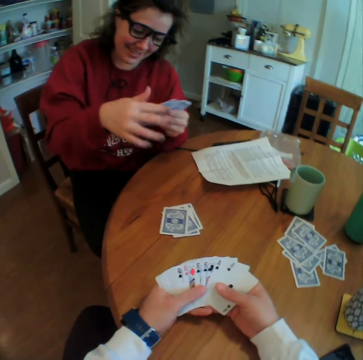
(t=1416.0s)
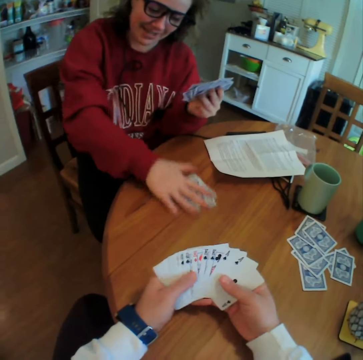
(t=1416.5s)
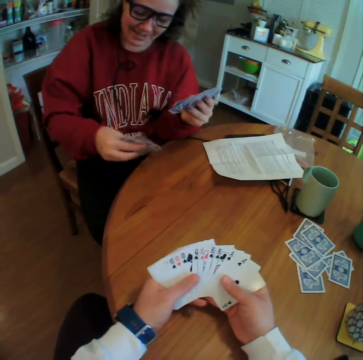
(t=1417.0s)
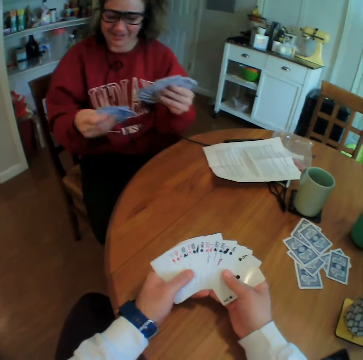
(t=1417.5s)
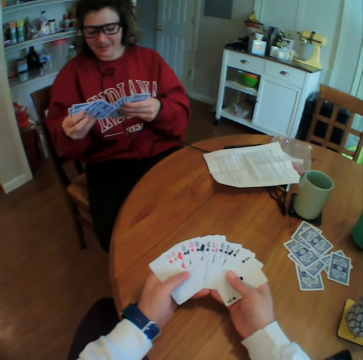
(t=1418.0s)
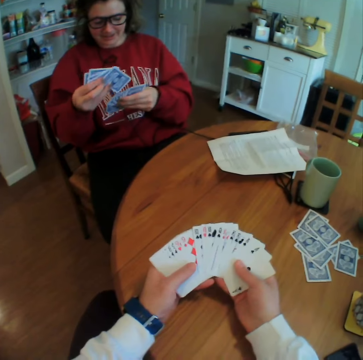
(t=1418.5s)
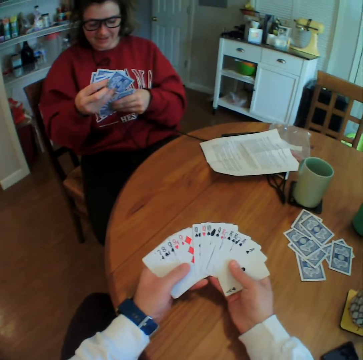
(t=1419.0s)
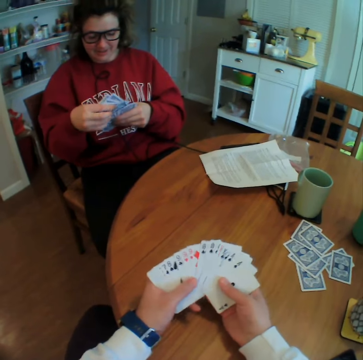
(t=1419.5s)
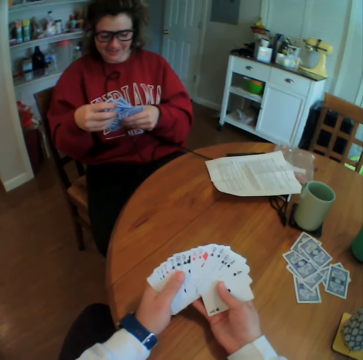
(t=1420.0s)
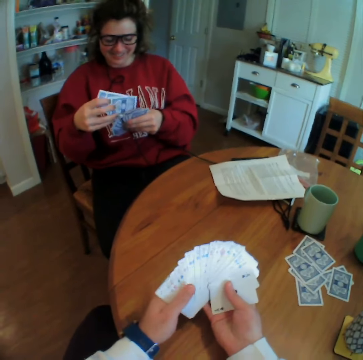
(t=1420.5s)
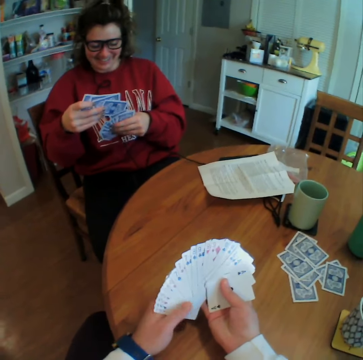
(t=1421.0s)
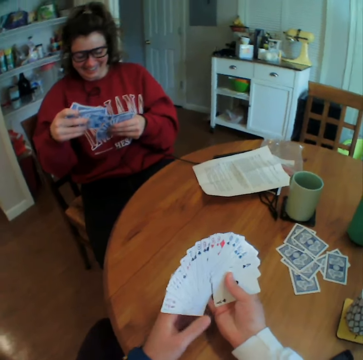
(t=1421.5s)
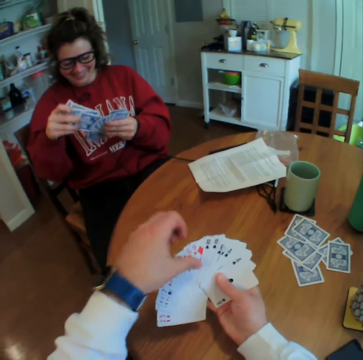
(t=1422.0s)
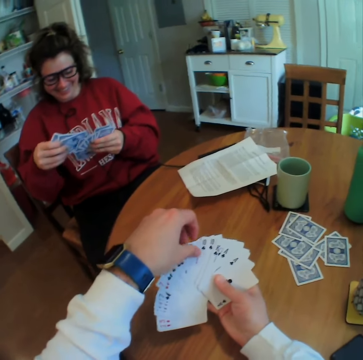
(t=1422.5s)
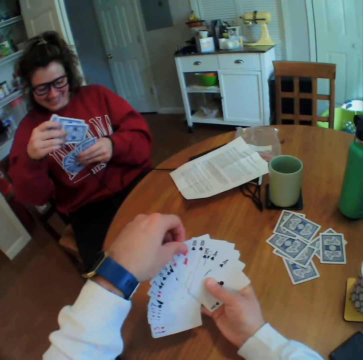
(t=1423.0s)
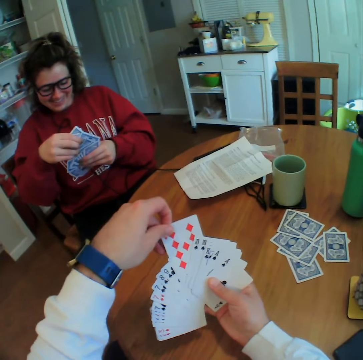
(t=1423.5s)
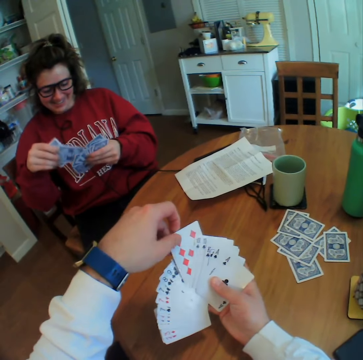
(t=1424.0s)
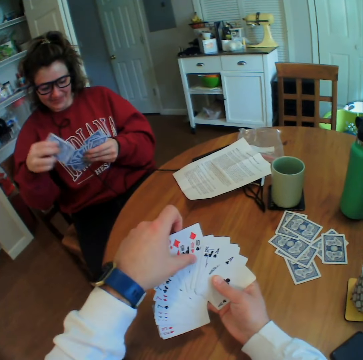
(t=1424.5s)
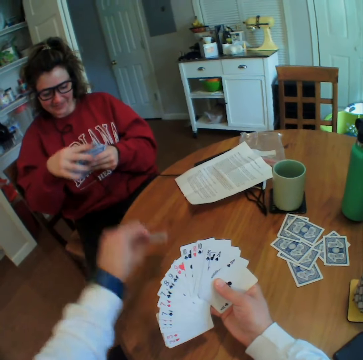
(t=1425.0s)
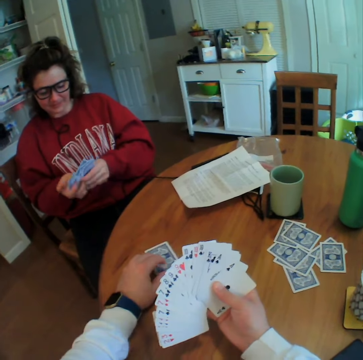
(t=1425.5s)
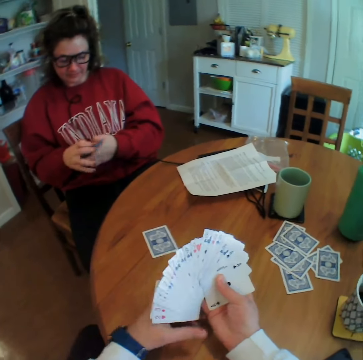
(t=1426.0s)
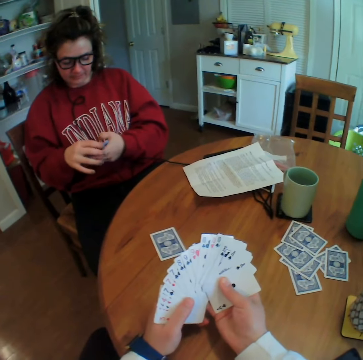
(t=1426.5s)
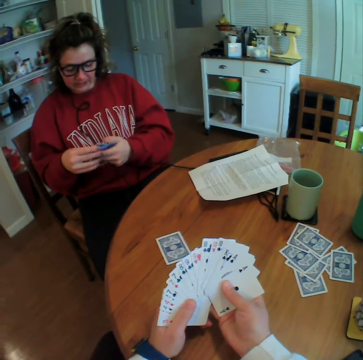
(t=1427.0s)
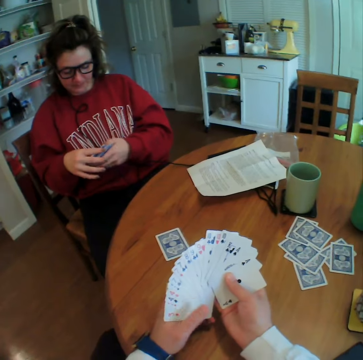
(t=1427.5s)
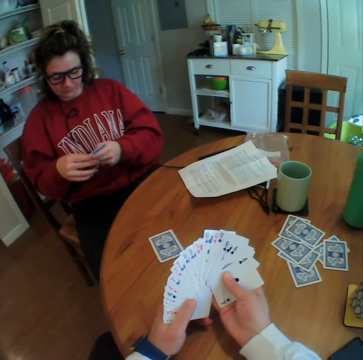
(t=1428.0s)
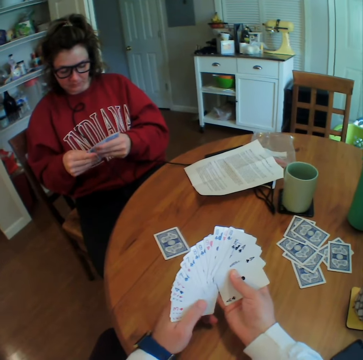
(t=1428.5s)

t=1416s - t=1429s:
A woman picks the cards. The woman arranges the cards. The camera wearer puts a card on the table.

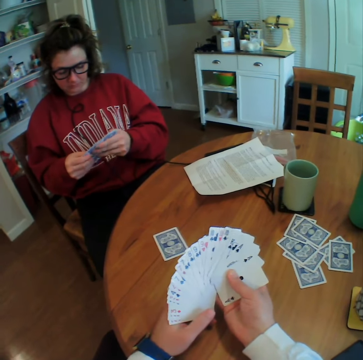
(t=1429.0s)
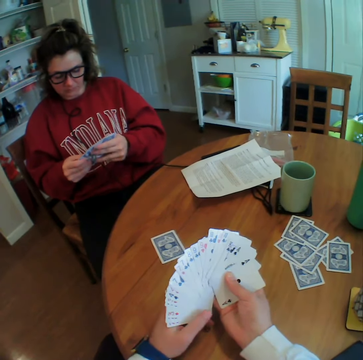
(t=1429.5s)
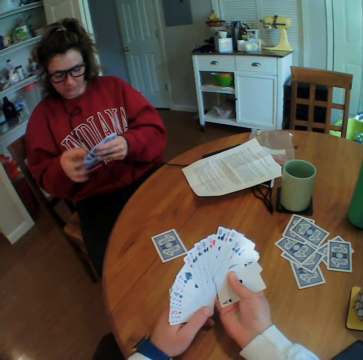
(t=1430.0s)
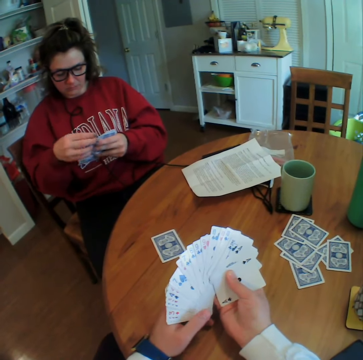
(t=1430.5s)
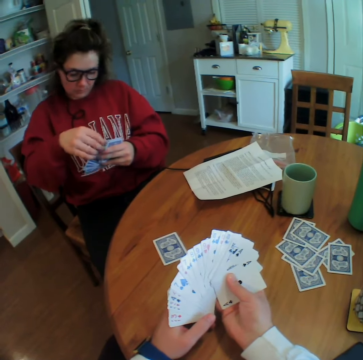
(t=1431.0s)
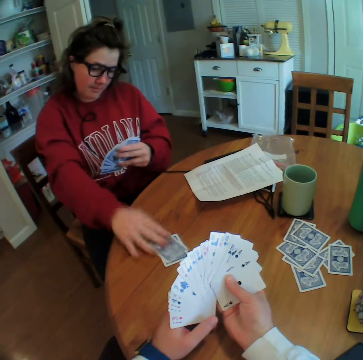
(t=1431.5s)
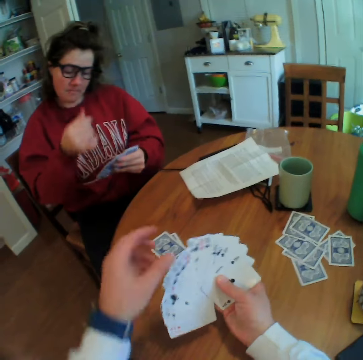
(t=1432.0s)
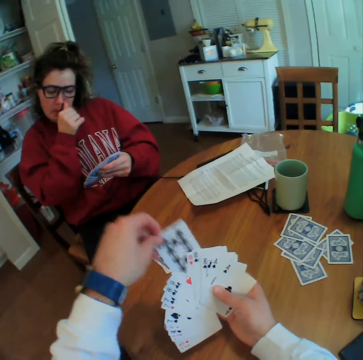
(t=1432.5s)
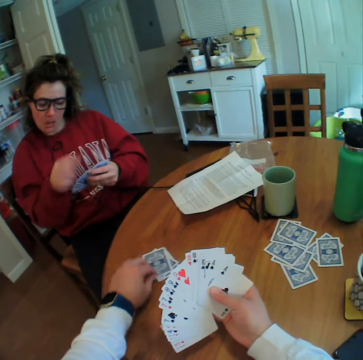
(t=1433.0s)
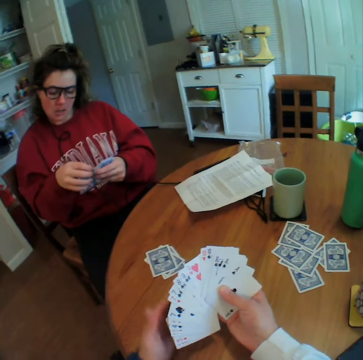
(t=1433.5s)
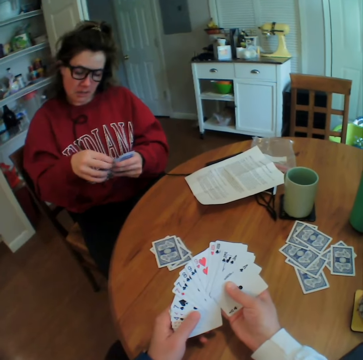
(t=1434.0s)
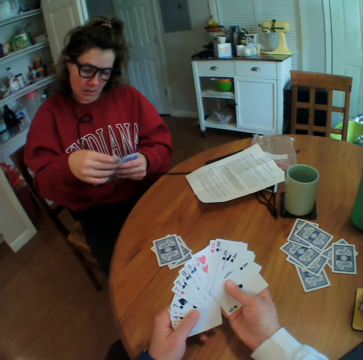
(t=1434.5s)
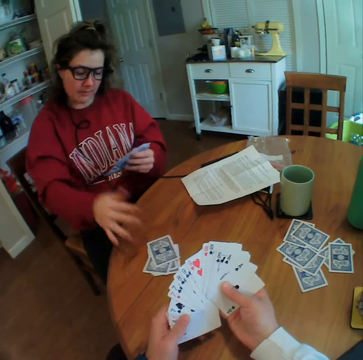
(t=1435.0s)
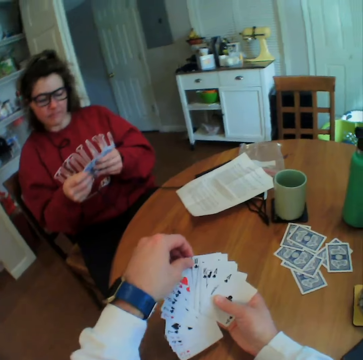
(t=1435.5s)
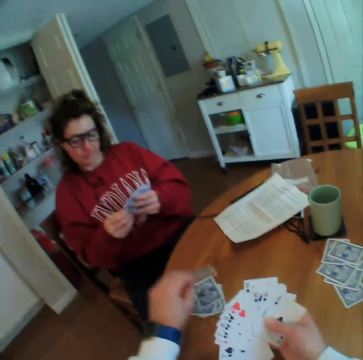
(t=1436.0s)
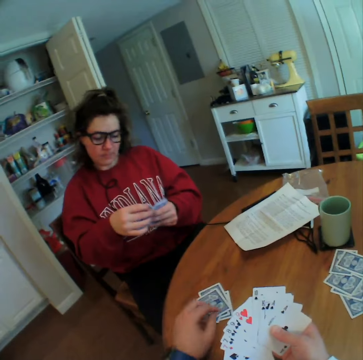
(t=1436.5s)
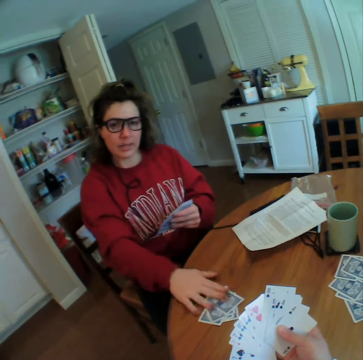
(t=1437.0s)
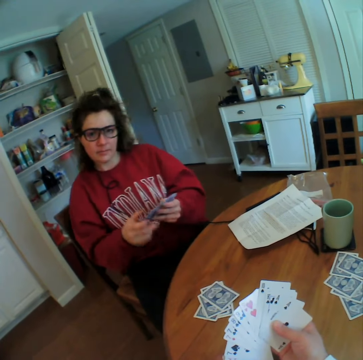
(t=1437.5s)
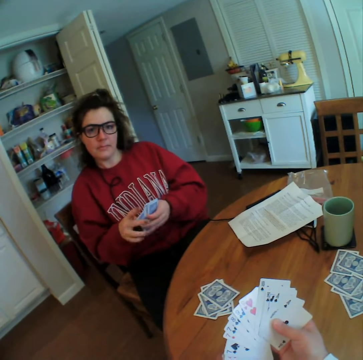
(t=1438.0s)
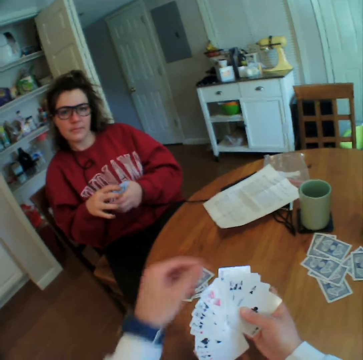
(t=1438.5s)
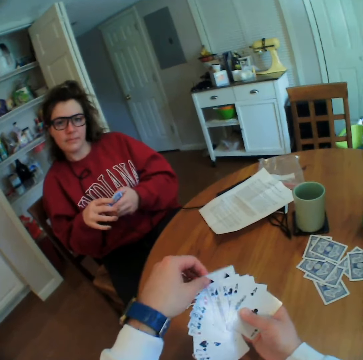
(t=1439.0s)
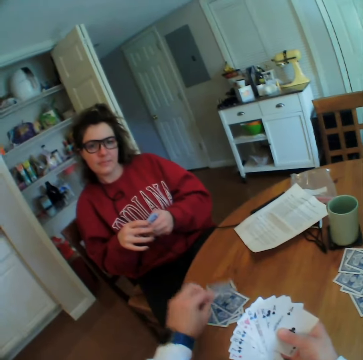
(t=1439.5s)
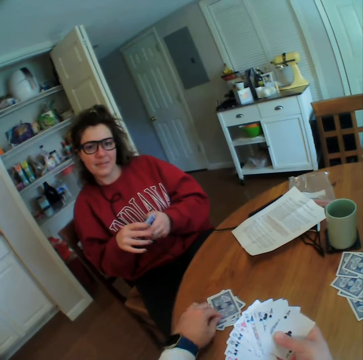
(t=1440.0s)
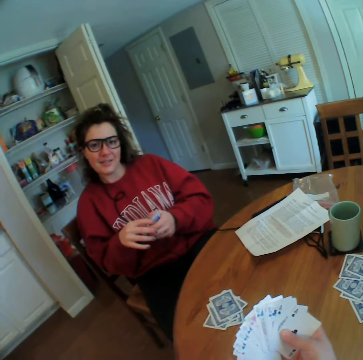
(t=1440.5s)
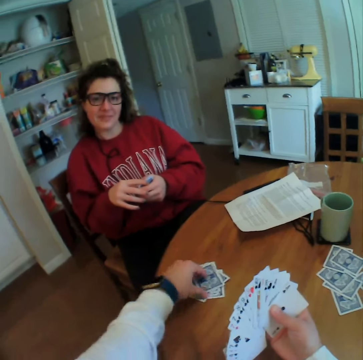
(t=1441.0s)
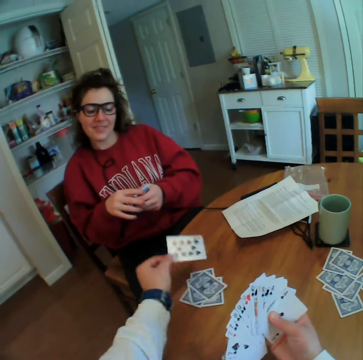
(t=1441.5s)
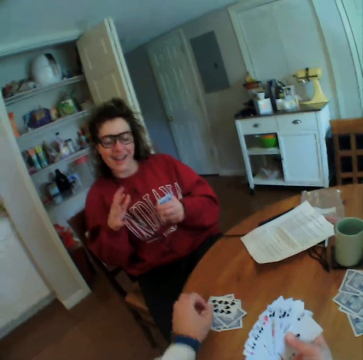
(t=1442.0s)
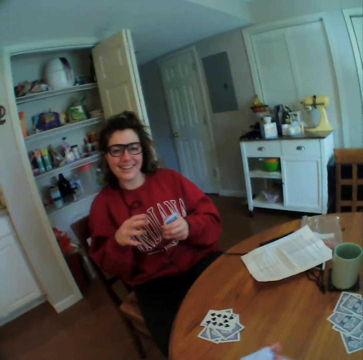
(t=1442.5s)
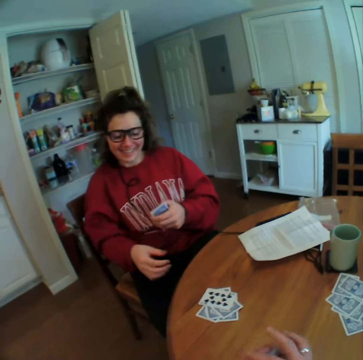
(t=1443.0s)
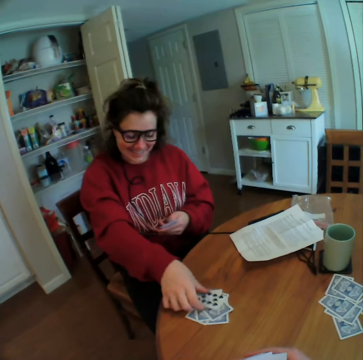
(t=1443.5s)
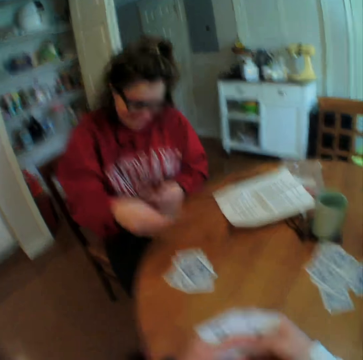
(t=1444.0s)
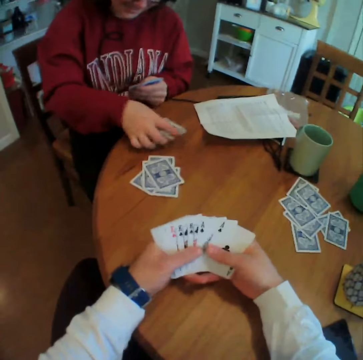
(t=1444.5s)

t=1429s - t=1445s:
A woman puts a card on the table. The camera wearer puts a card on the table. The woman puts a card on the table. The camera wearer puts a card on the table. The woman puts a card on the table. The camera wearer puts a card on the table. They pick a card. They put down the card. The woman gestures with her hand. She picks a card. The camera wearer drops the card.

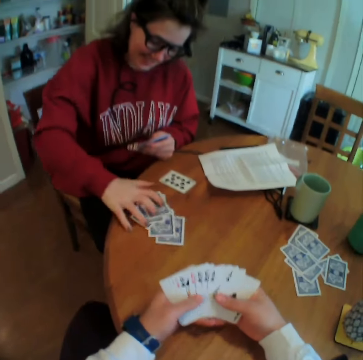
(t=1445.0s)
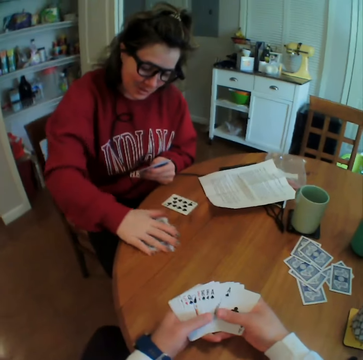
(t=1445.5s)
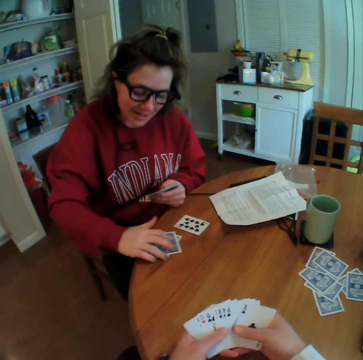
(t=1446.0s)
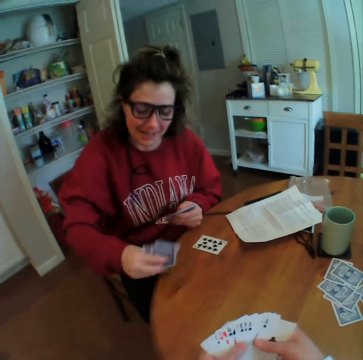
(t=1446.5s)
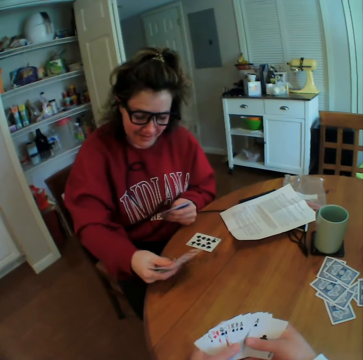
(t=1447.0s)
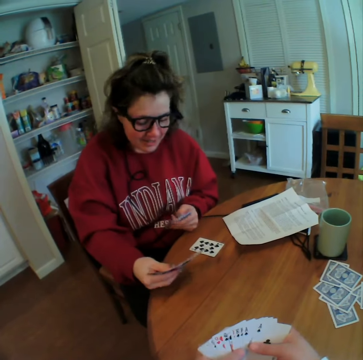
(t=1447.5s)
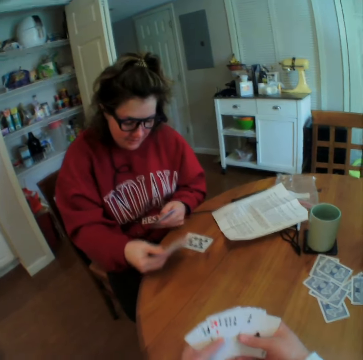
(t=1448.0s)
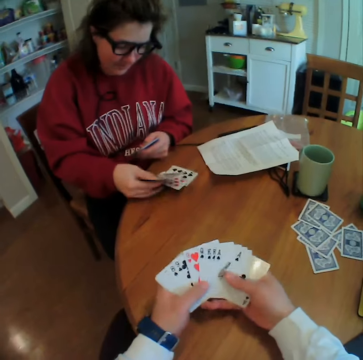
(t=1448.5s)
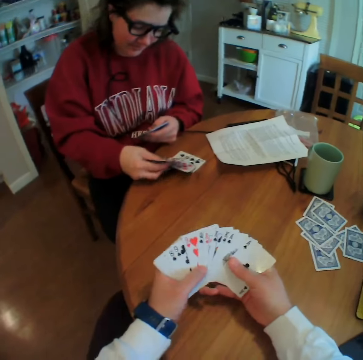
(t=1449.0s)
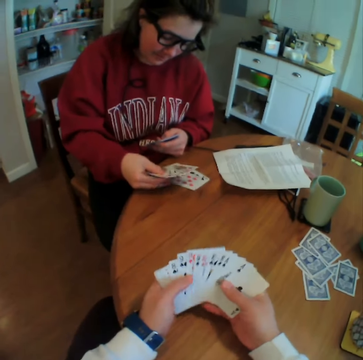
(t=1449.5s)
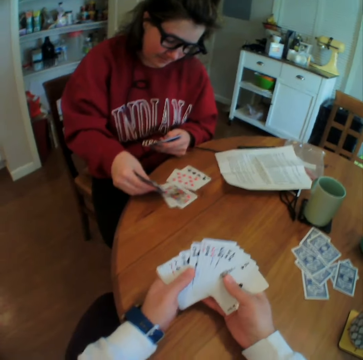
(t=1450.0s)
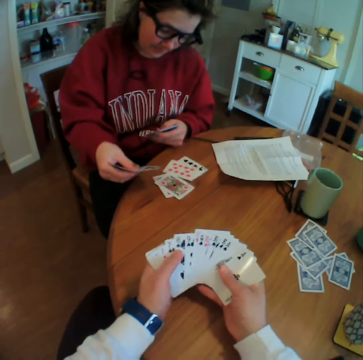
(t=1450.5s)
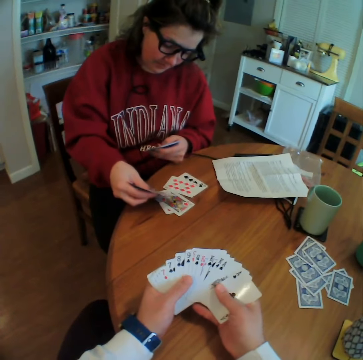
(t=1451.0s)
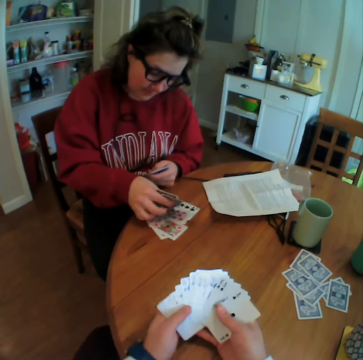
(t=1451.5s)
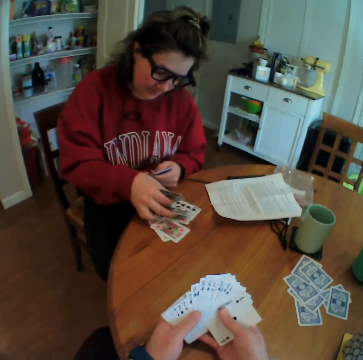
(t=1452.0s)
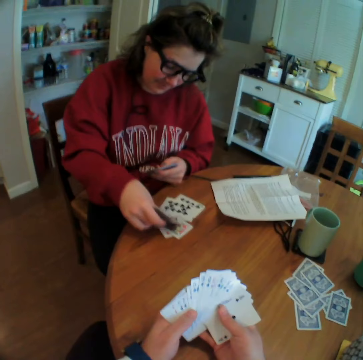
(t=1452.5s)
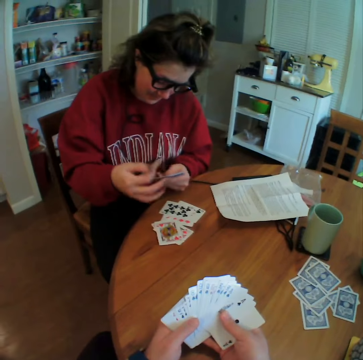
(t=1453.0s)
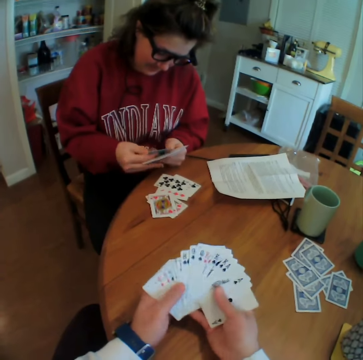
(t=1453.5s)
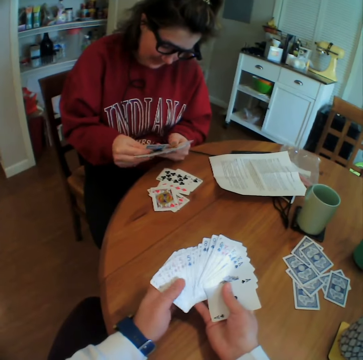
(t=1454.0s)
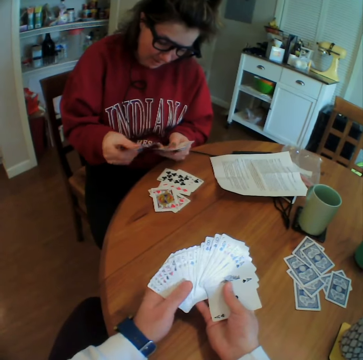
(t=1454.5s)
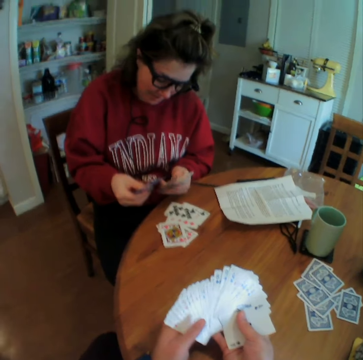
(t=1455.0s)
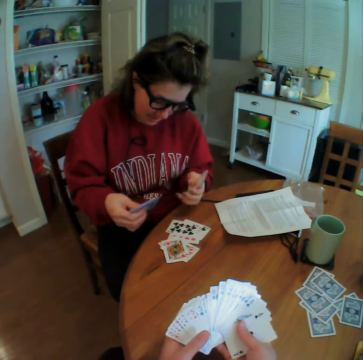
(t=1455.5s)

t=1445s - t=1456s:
A woman puts down the card. The camera wearer picks the cards. The woman picks the cards. She puts down the cards. She arranges the cards.
